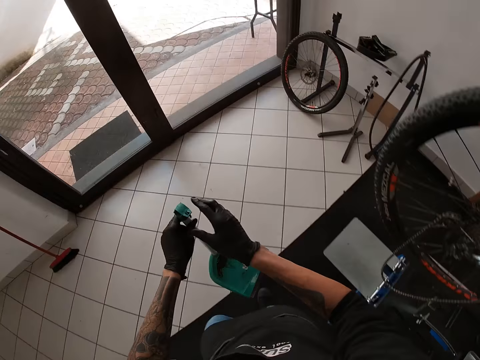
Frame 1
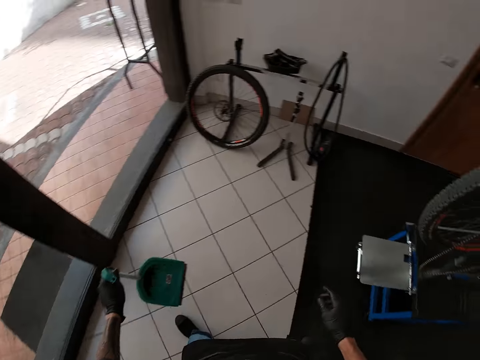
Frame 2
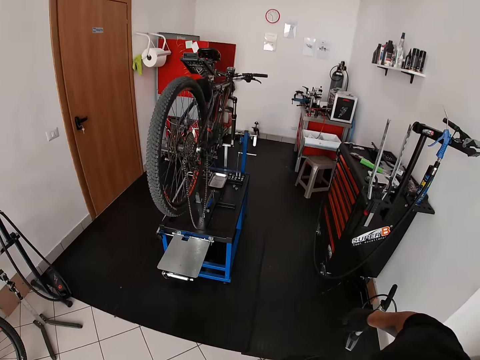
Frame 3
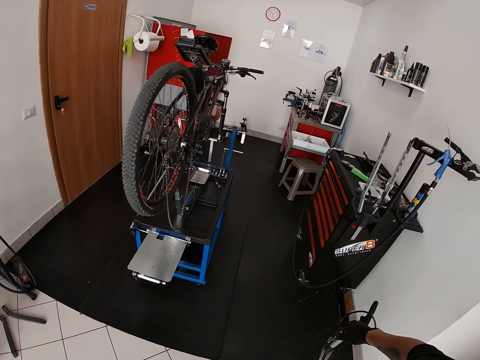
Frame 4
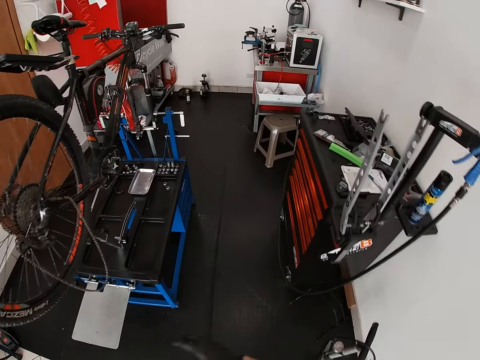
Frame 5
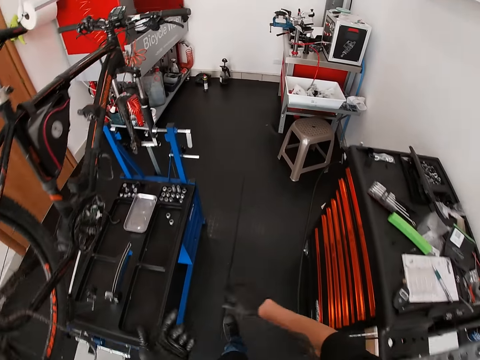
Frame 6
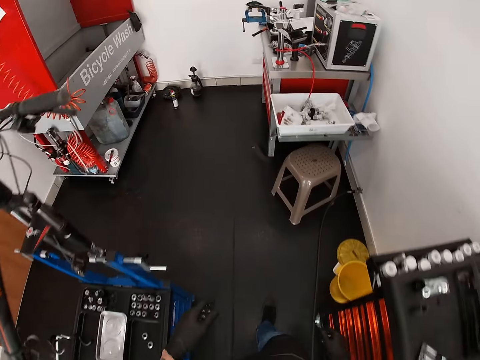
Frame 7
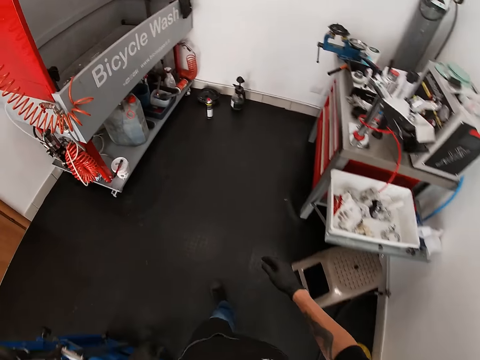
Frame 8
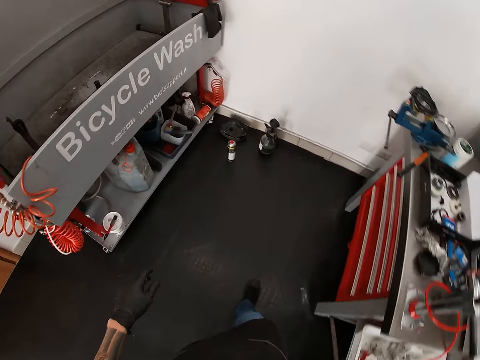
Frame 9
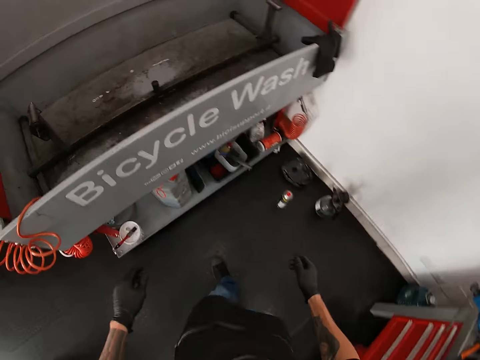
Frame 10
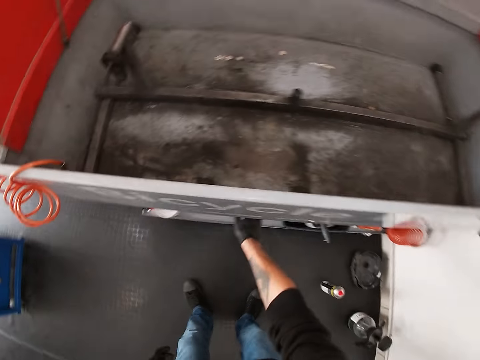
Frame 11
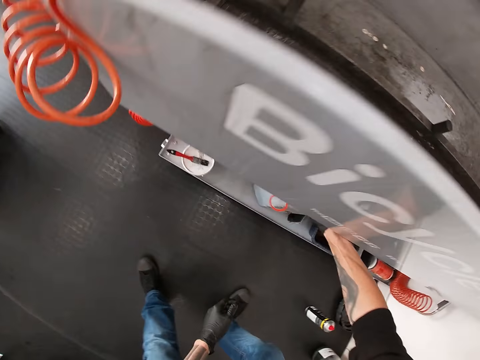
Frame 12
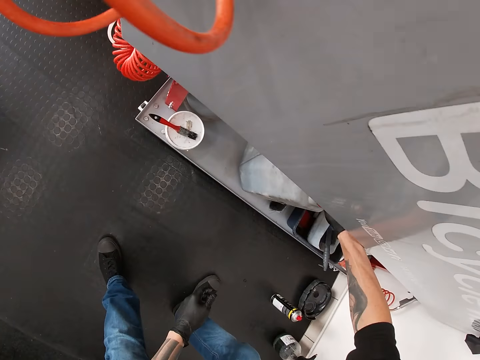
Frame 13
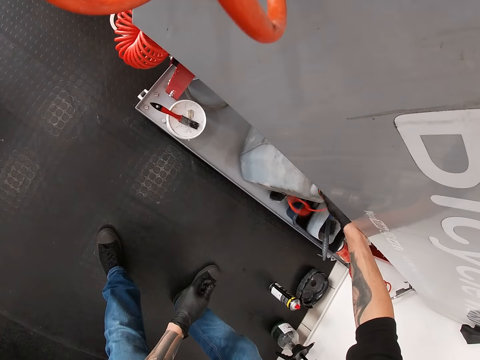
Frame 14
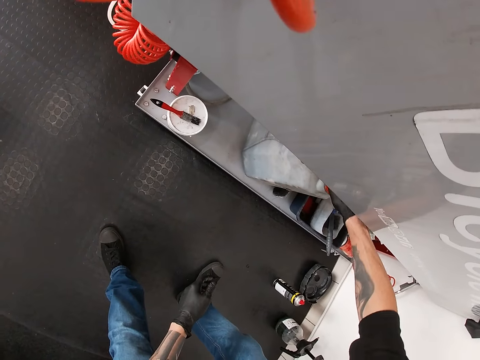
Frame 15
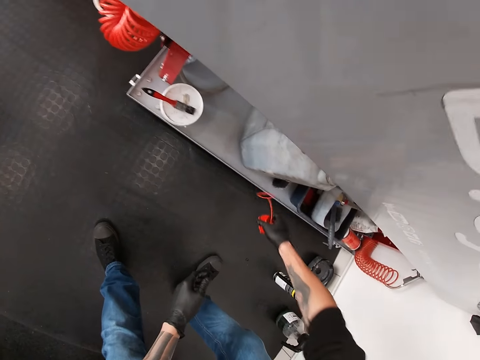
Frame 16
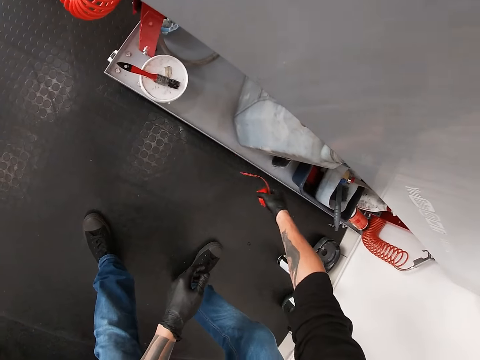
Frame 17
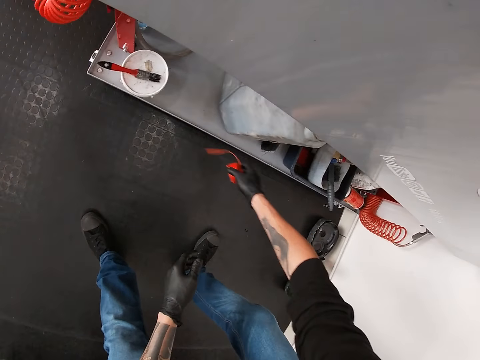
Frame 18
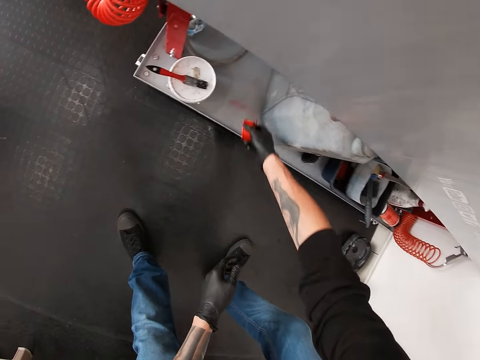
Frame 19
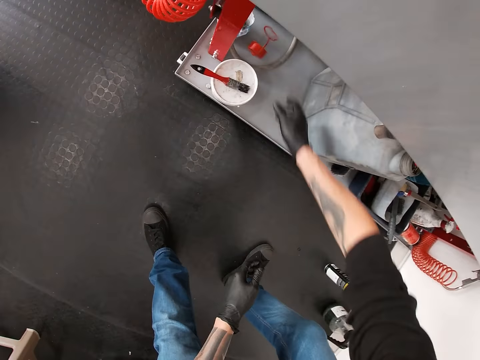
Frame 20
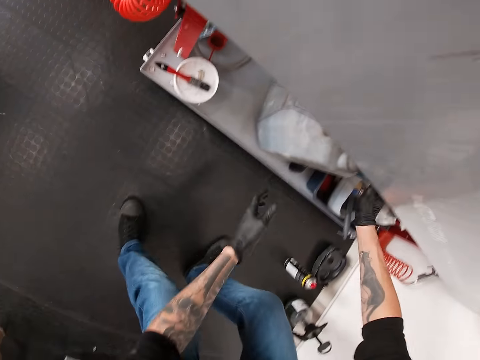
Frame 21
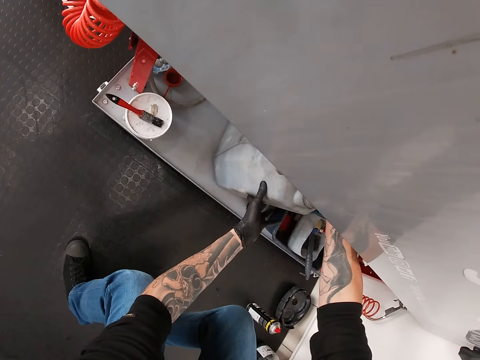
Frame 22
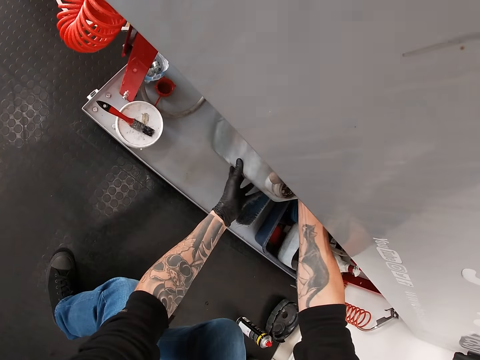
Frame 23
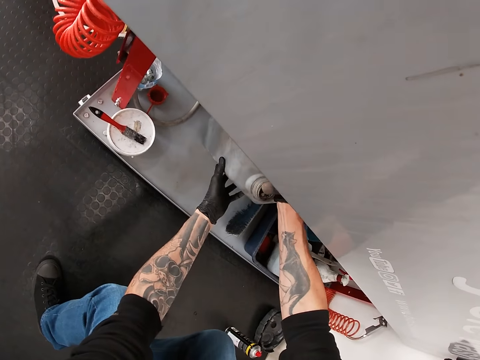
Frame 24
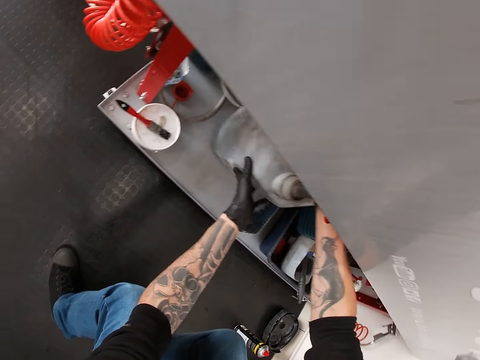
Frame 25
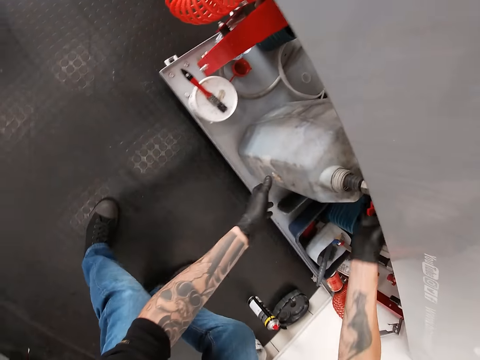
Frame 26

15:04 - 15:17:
The camera wearer passes the dustpan from his right hand to his left hand. He drops the dustpan on the floor. He walks in the room. He loosens a lid from a jerrycan with his right hand. He moves the right hand. He drops the lid under the bicycle wash machine with his right hand. He adjusts the jerrycan under the bicycle wash machine with both hands.

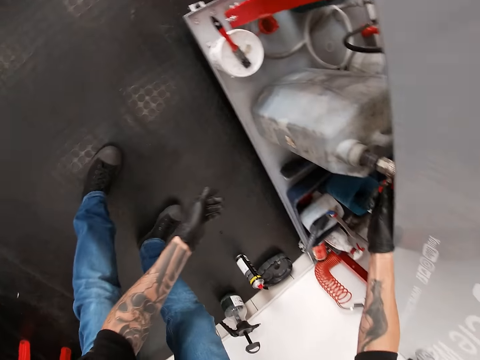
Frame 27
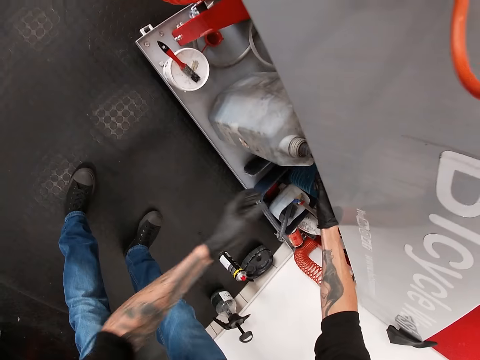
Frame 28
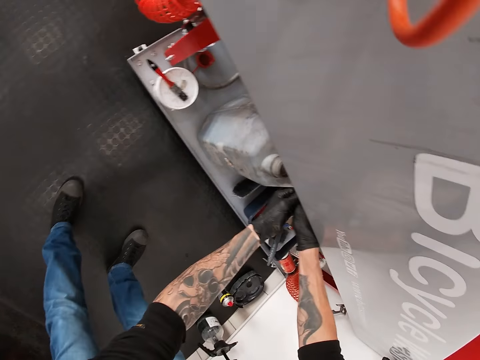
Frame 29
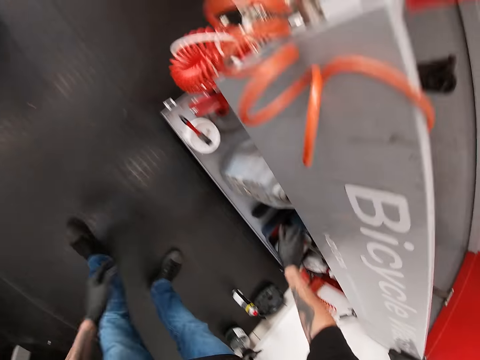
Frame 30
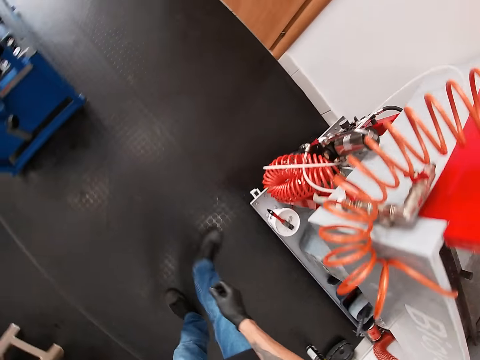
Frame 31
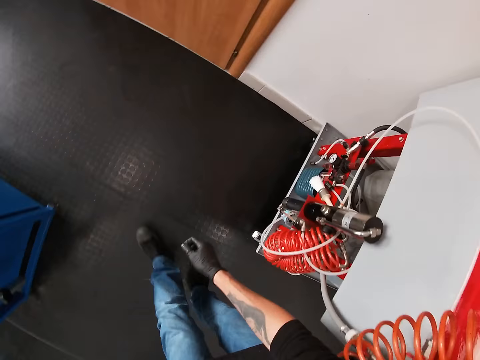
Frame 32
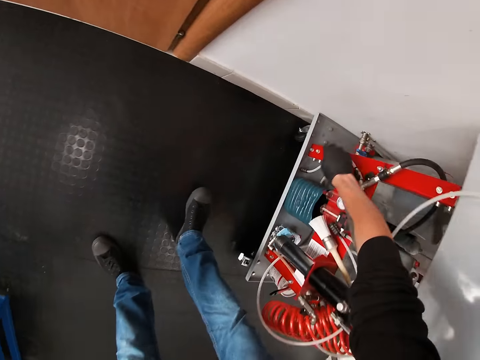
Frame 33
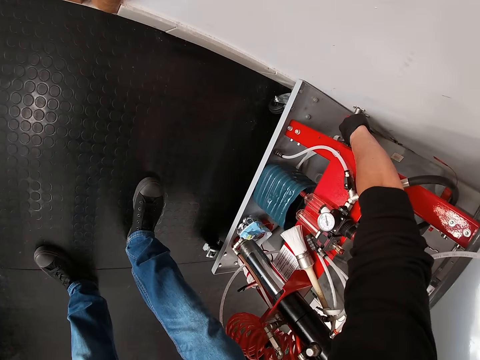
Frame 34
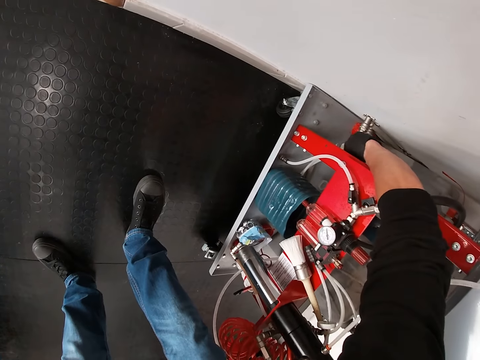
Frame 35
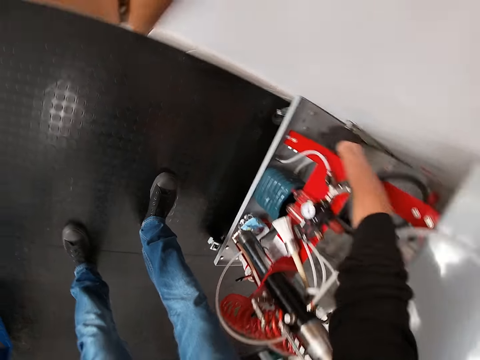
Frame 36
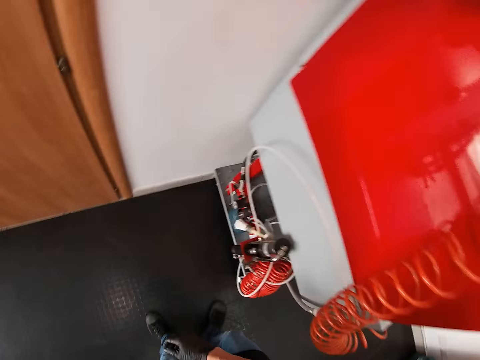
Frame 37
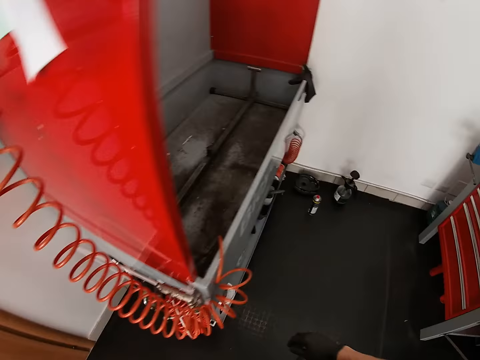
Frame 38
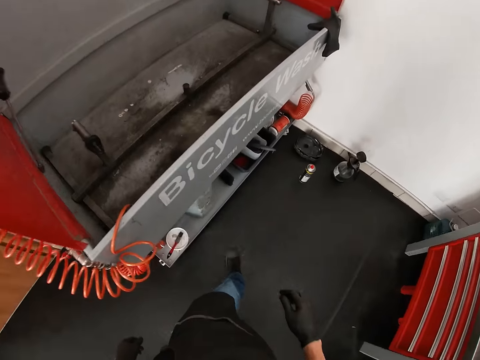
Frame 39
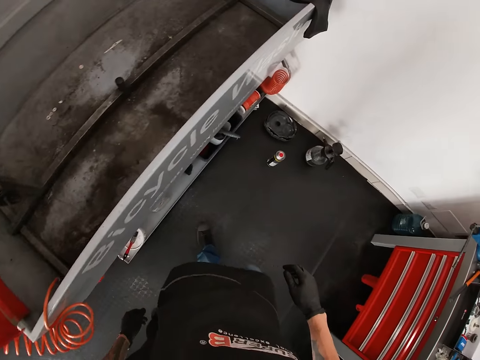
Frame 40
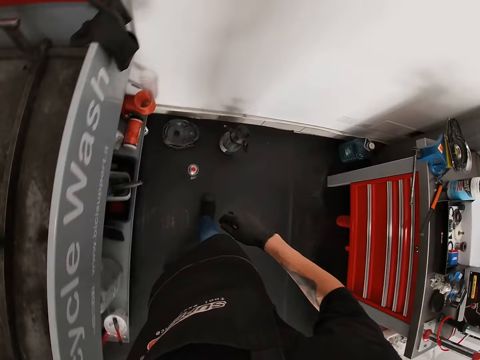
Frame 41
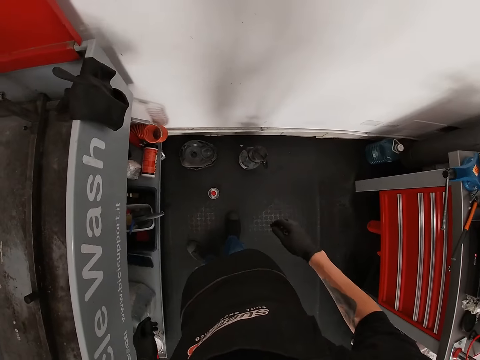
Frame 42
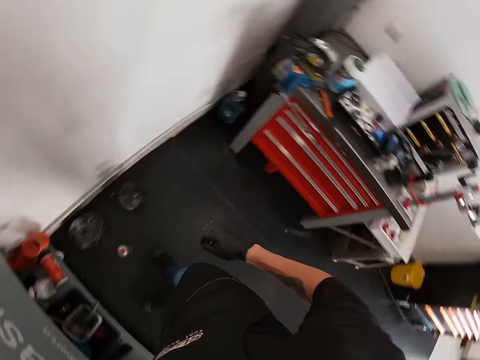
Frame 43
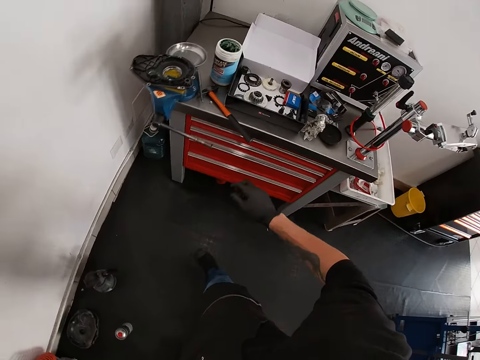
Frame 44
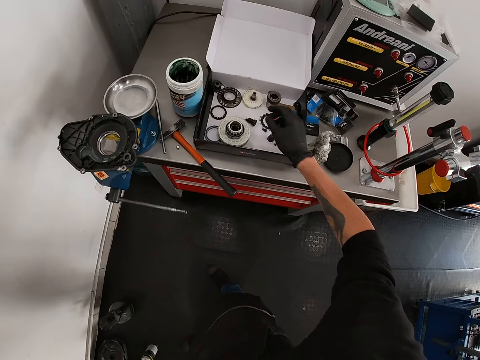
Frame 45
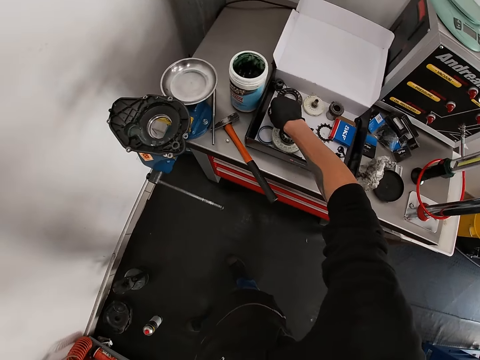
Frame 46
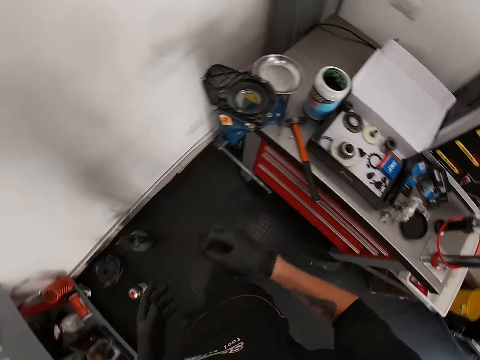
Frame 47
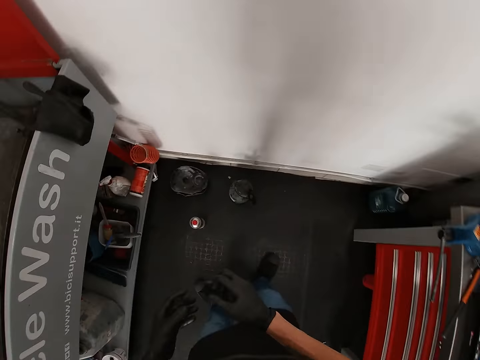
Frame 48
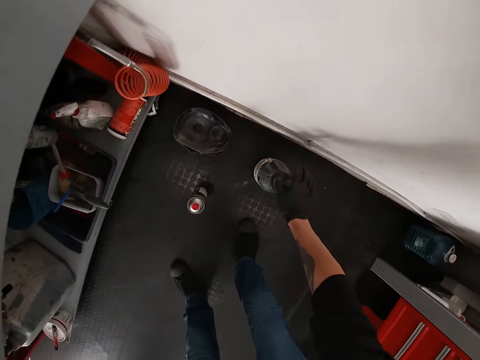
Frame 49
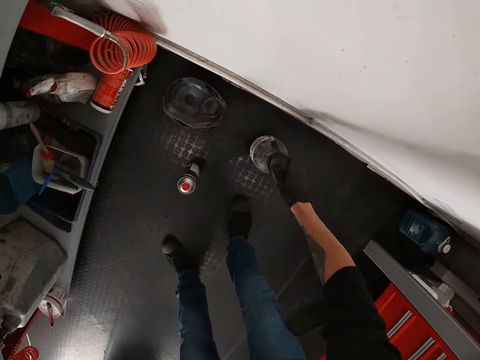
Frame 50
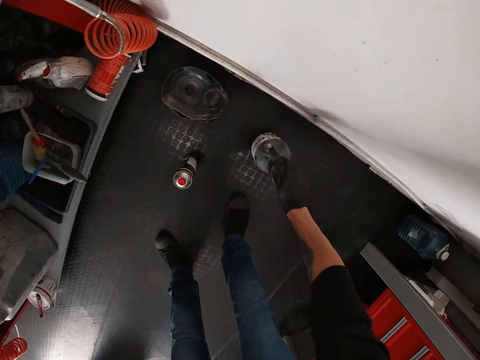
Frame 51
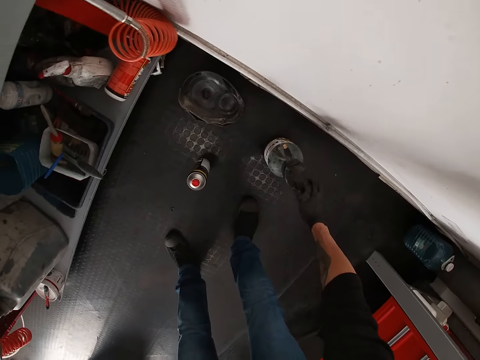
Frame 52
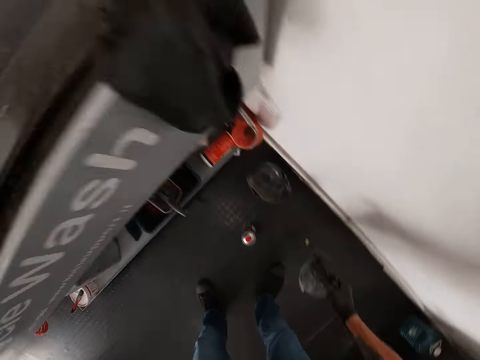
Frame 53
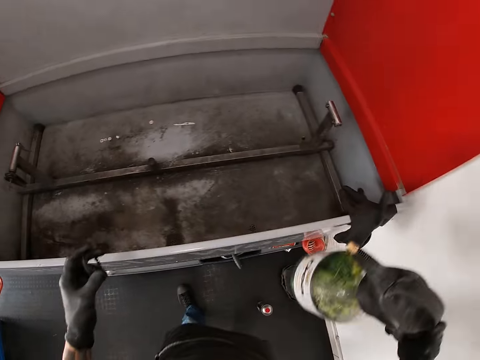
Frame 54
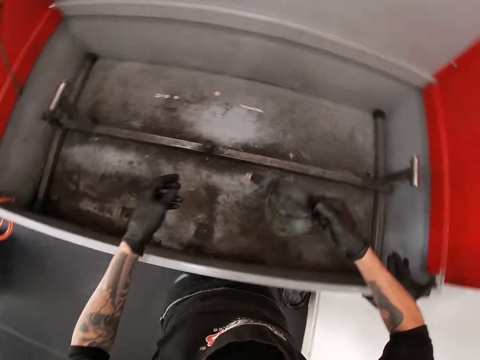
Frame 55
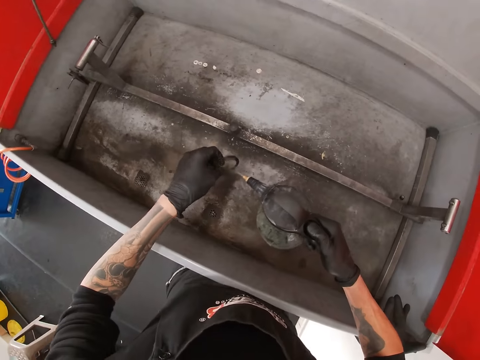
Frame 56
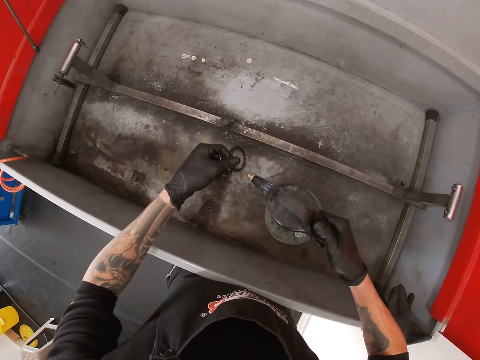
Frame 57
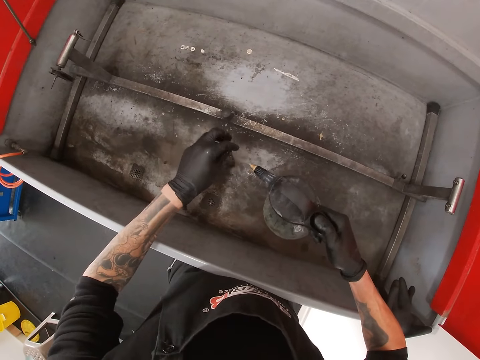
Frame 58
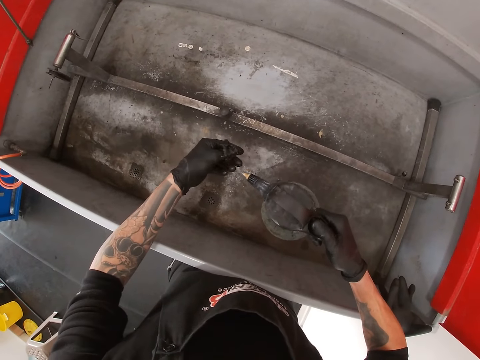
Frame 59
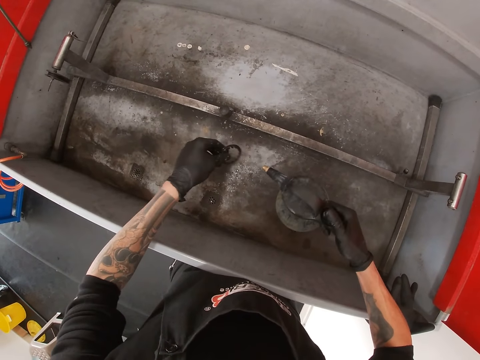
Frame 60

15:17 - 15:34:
The camera wearer operates the bicycle wash machine with his right hand. He operates the bicycle wash machine with both hands. He moves in the room. He operates the bicycle wash machine with his right hand. He touches the pipes. He walks in the room and looks around. He picks up the piece of metal from the box on the workshop cabinet with his right hand. He passes the piece of metal from his right hand to his left hand. He pumps the hand pump sprayer on the floor with his right hand. He picks up the hand pump sprayer from the floor with his right hand. He places the hand pump sprayer into the bicycle wash machine. He sprays water from the hand pump sprayer in his right hand to the piece of metal in his left hand.
